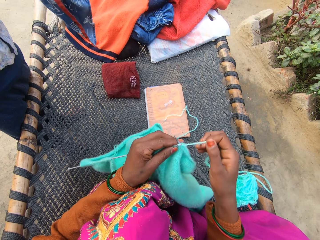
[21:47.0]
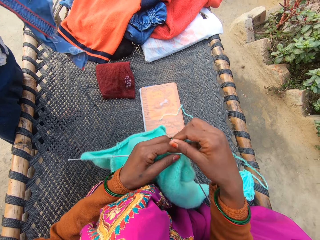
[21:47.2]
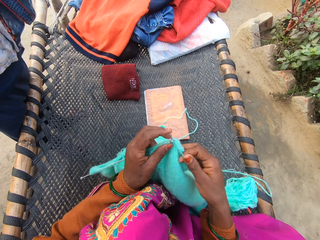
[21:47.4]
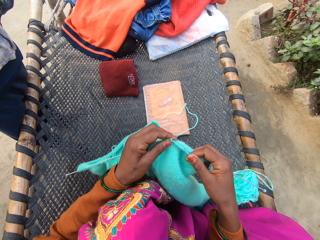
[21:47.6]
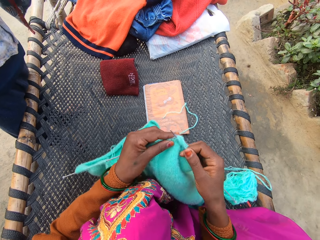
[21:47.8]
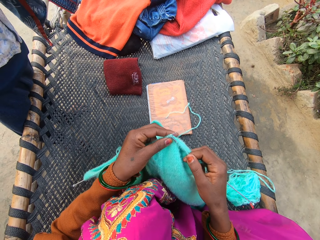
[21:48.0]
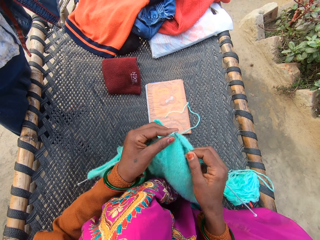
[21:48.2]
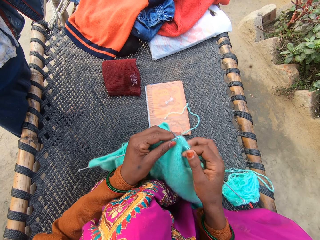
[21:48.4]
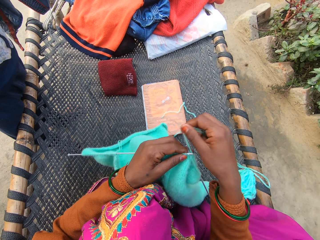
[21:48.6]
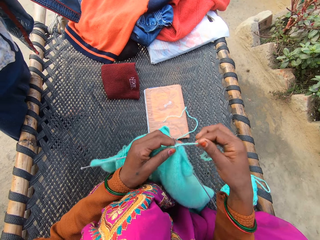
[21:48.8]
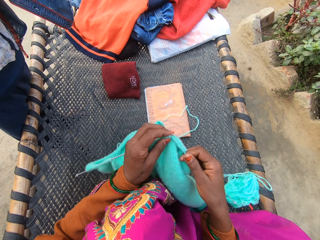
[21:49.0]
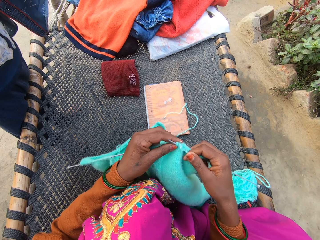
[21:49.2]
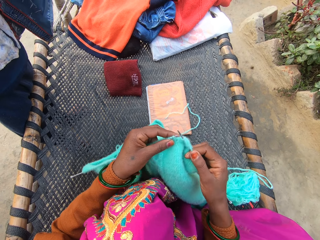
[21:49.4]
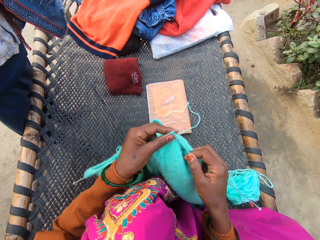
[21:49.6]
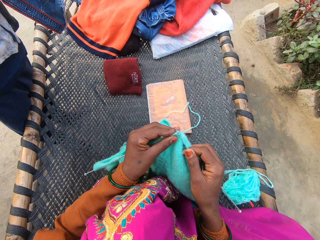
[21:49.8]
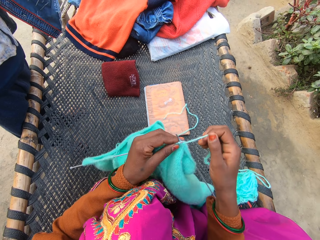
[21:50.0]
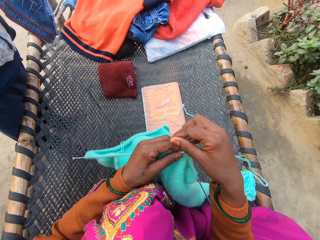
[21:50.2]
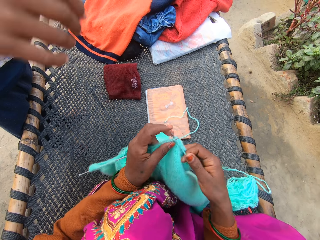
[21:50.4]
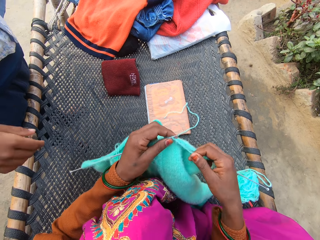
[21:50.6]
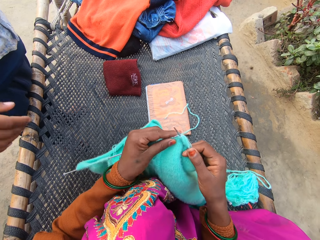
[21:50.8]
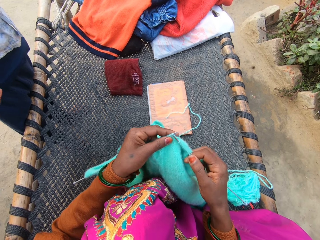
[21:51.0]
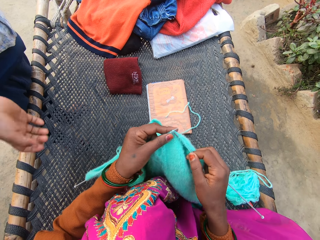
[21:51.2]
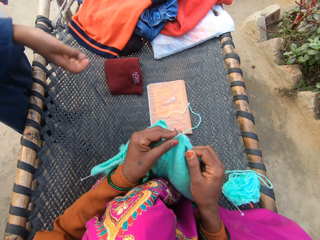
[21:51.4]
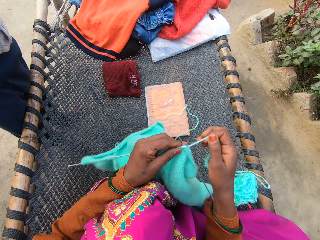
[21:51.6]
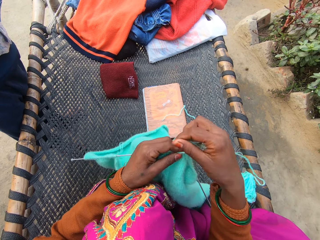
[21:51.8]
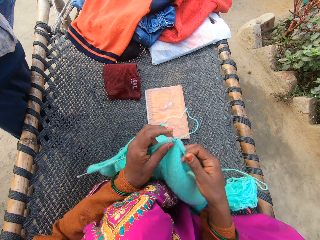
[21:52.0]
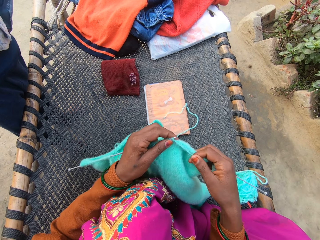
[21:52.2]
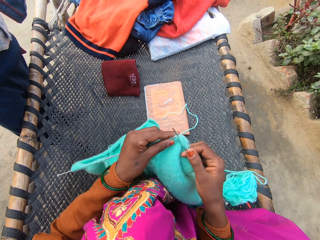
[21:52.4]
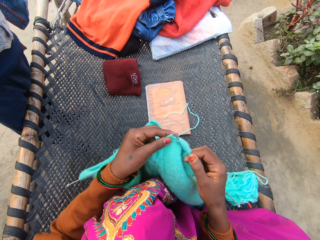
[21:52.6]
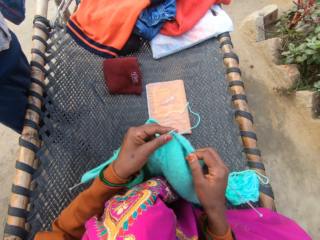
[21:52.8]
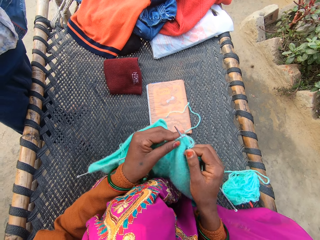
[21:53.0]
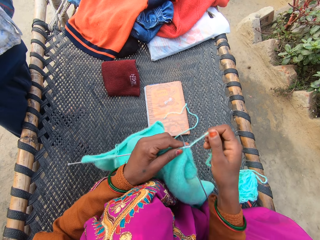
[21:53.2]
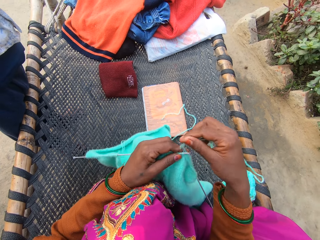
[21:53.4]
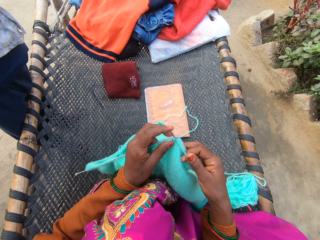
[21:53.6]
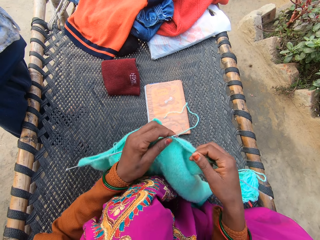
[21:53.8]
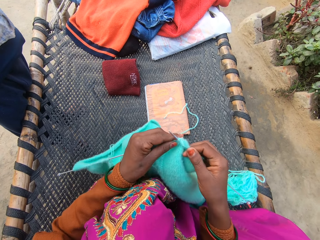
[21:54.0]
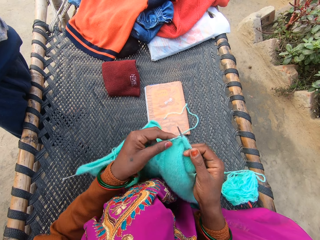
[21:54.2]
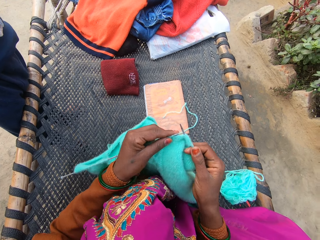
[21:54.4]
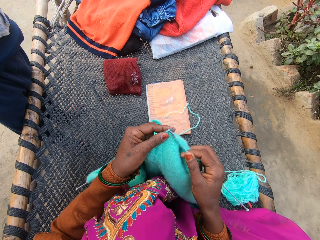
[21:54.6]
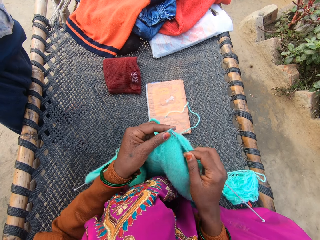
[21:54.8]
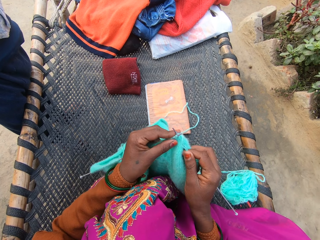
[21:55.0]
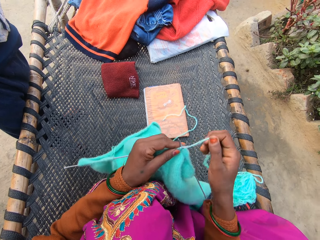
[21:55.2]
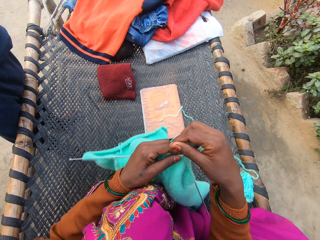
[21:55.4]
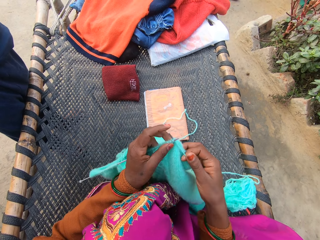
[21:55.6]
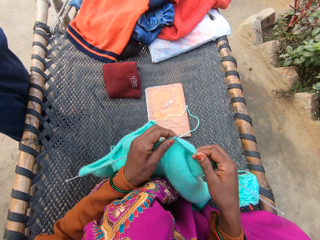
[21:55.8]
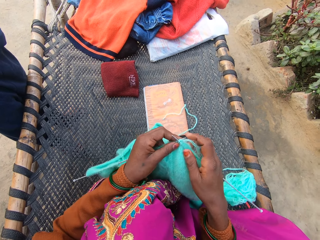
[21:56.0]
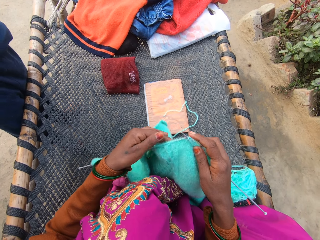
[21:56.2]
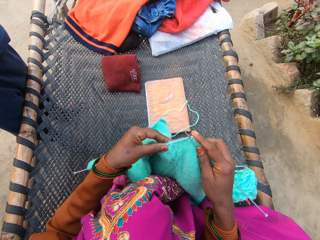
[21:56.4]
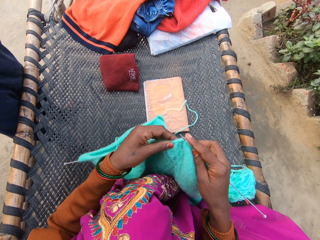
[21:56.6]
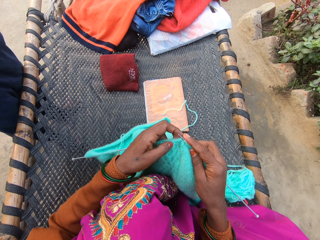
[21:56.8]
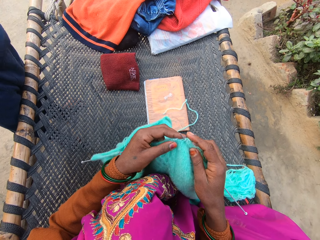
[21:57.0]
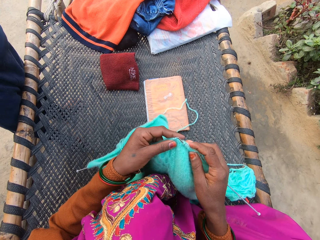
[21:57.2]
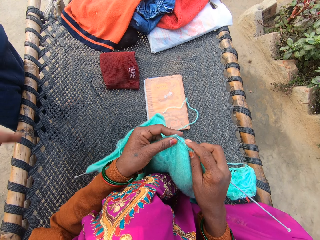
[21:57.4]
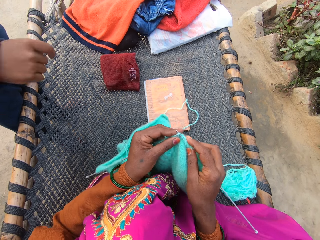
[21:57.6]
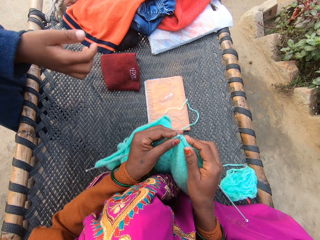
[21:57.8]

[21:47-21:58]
The man unfolds the shirt and wears the first shirt with both of his hands. He moves the hand. The camera wearer weaves the fabric. They move the thread. The man stretches the cloth on the hand.

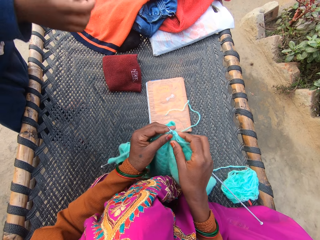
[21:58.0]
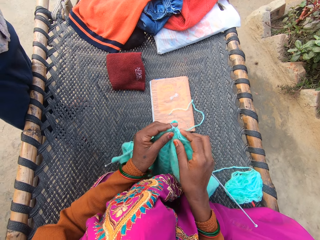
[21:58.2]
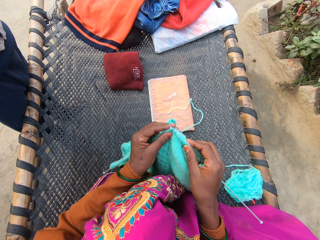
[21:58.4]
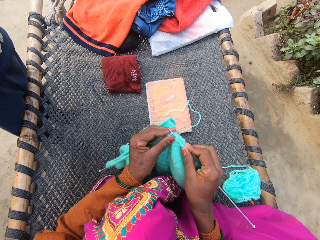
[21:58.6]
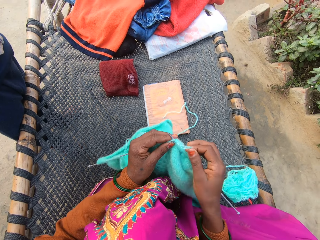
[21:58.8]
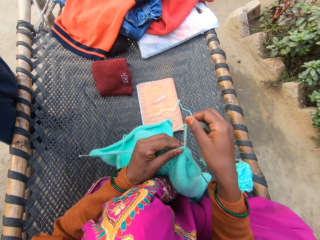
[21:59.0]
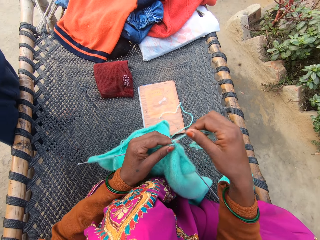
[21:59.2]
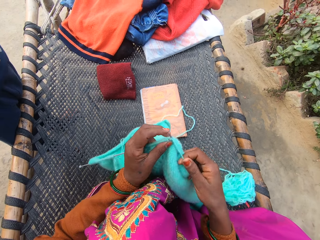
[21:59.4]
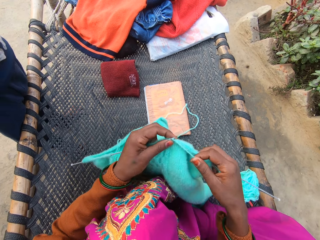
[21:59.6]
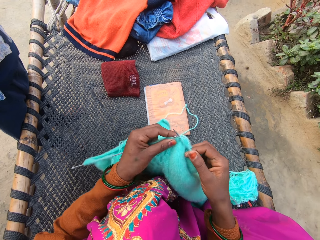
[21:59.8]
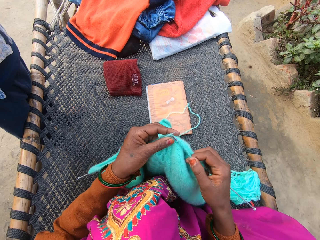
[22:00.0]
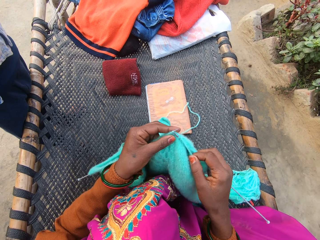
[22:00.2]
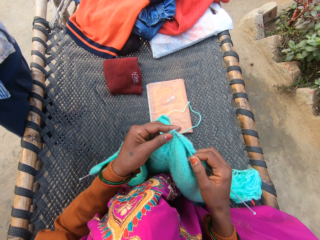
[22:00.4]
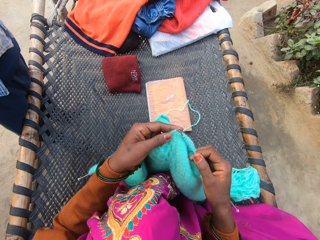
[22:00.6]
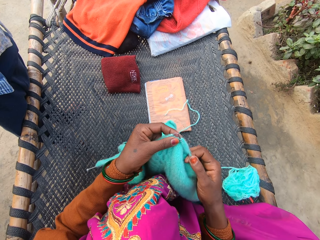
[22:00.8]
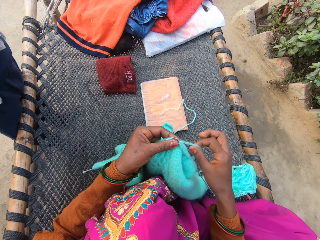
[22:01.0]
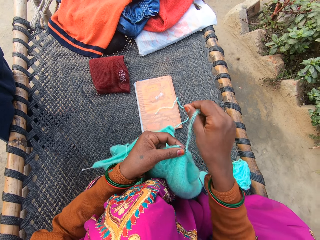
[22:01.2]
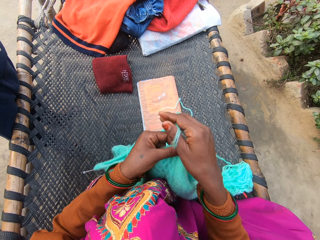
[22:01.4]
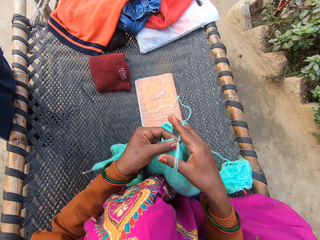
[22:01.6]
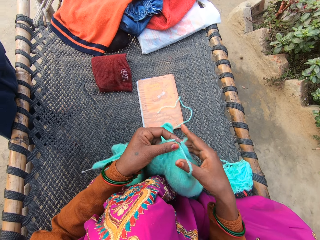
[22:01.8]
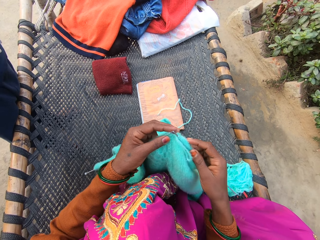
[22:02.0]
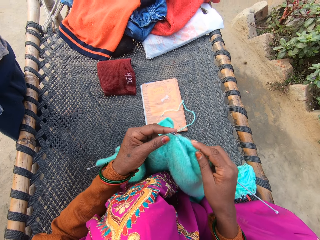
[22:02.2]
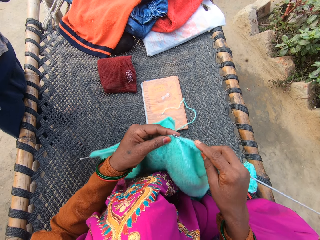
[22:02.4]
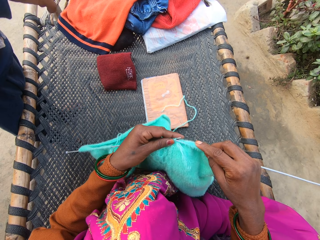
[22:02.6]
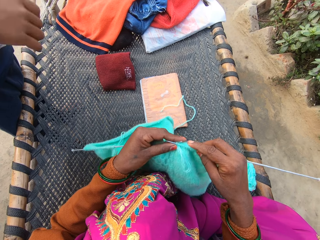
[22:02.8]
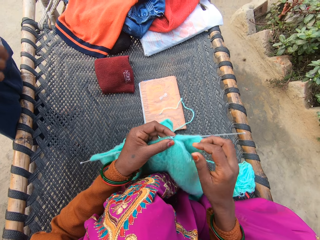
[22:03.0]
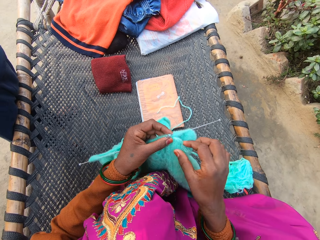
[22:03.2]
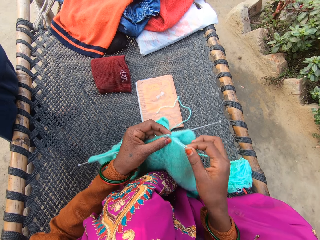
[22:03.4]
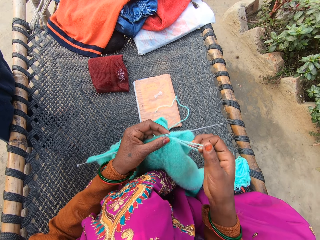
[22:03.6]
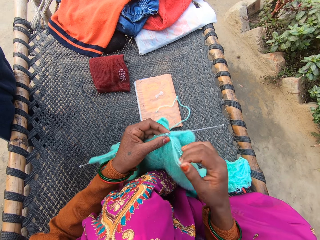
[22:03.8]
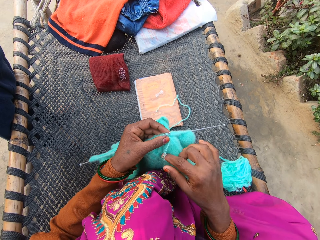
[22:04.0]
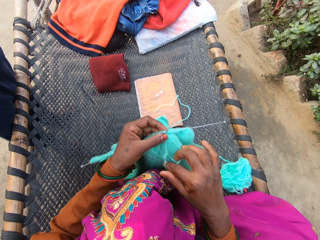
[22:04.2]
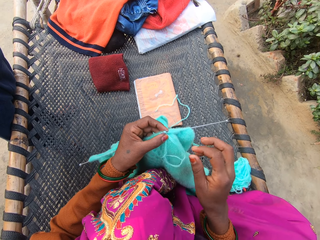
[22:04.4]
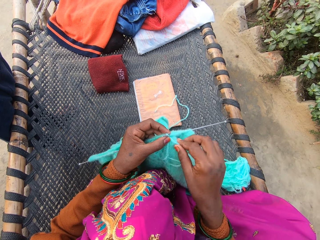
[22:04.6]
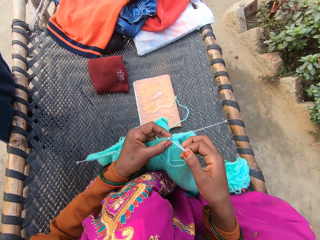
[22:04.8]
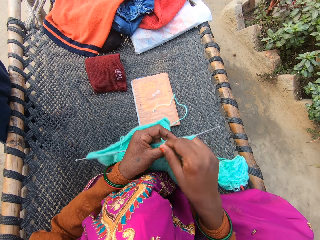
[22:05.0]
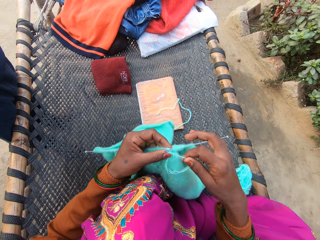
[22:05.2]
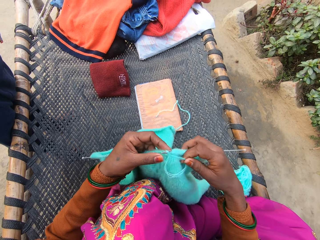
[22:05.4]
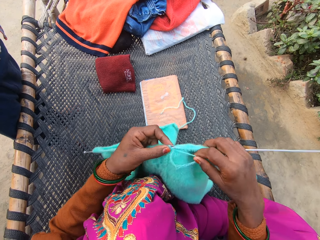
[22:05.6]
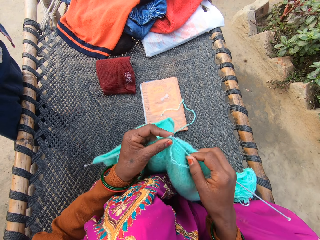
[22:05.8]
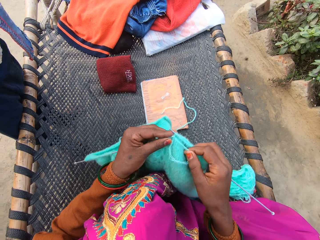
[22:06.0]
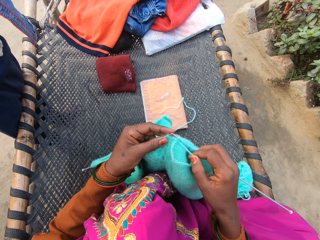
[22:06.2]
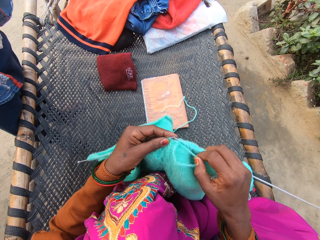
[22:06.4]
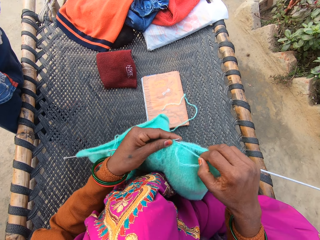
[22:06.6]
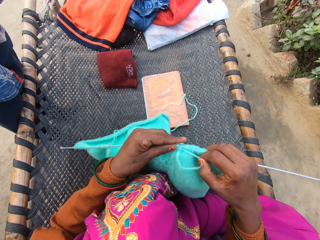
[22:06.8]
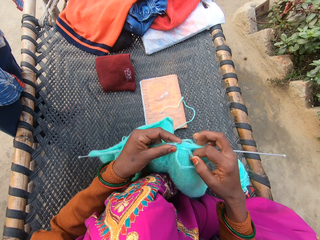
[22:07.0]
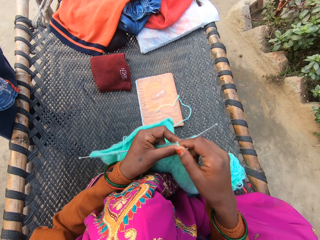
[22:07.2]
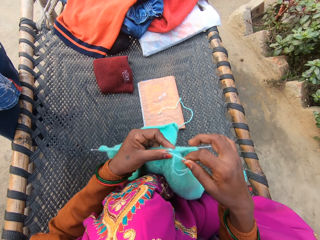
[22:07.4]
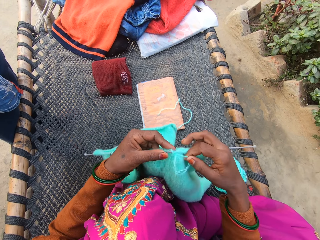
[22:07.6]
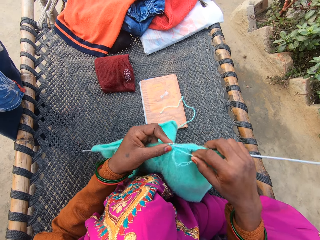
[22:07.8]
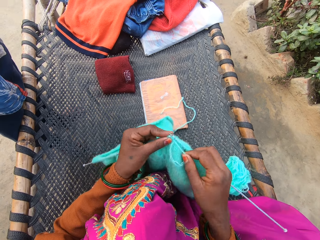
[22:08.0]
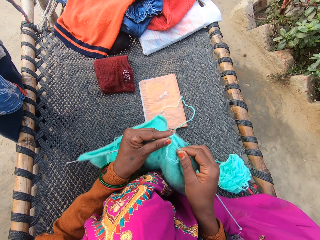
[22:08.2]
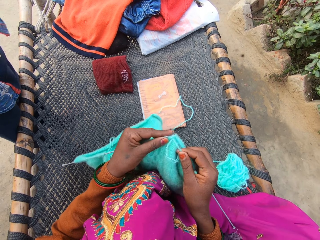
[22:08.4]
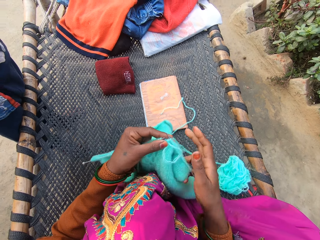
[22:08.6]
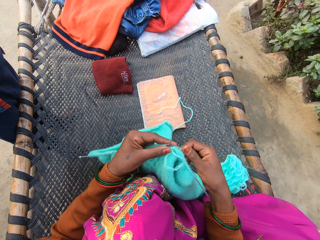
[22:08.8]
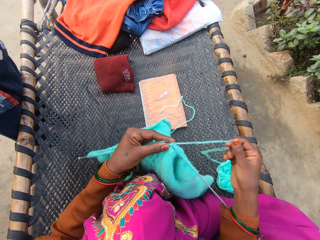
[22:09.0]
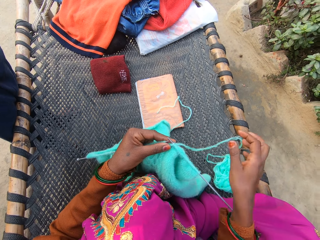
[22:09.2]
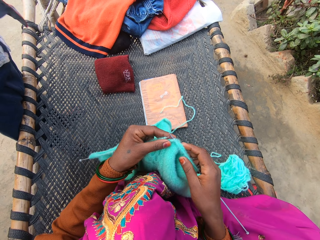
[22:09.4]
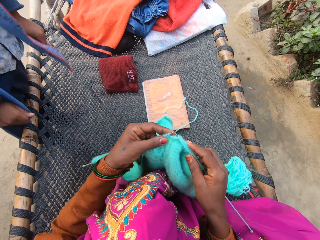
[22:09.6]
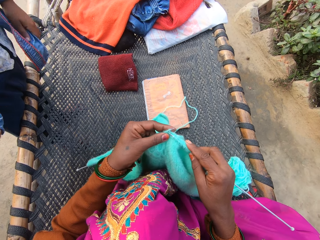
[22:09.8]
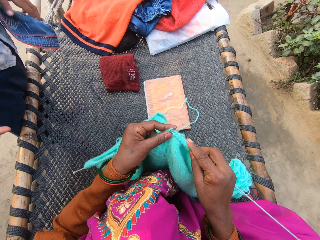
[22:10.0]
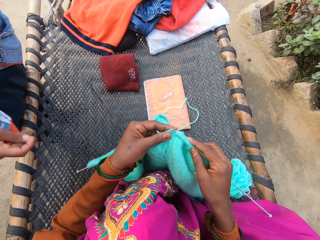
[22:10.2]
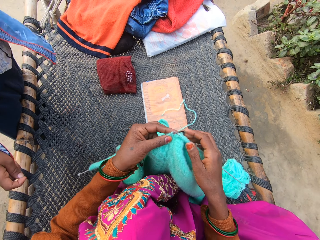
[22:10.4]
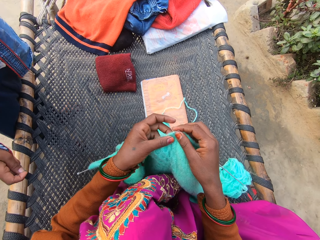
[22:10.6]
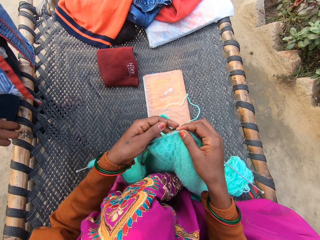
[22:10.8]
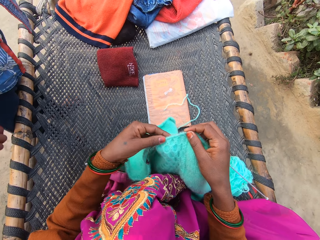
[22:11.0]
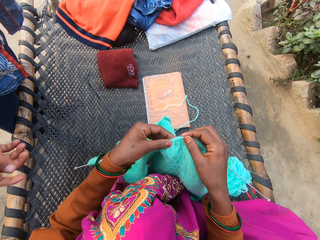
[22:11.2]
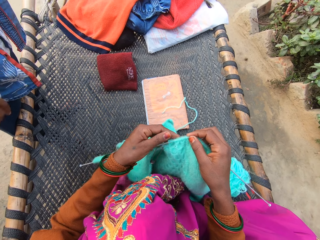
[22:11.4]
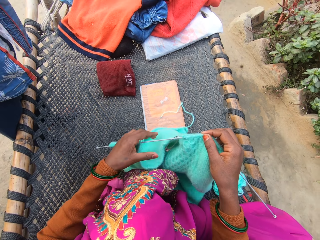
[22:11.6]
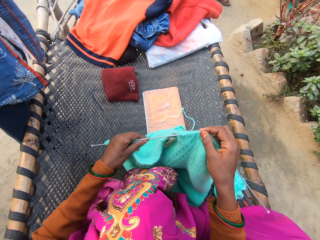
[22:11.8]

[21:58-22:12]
The camera wearer moves the hand, weaves the fabric, moves the thread, weaves the fabric, and moves the thread. The man adjusts the first shirt with both of his hands and moves the shirt.
